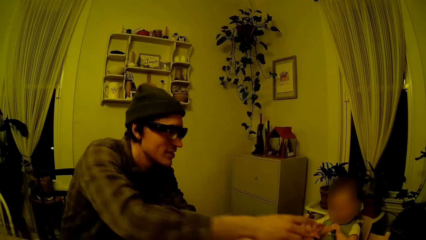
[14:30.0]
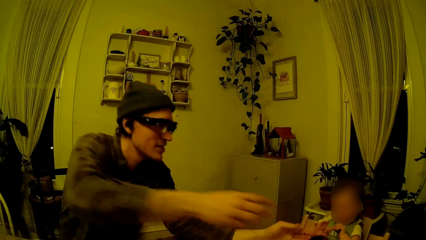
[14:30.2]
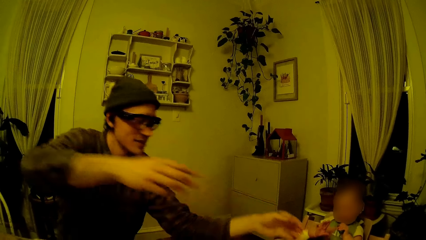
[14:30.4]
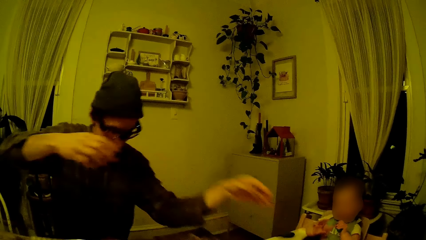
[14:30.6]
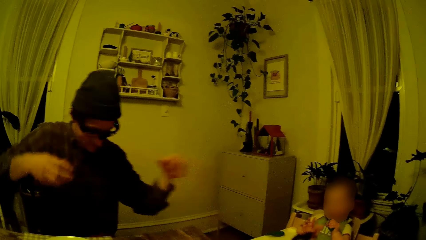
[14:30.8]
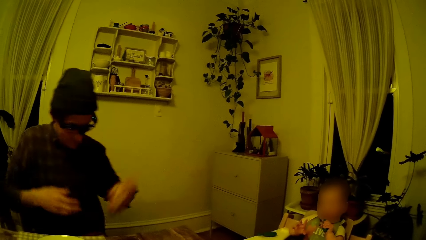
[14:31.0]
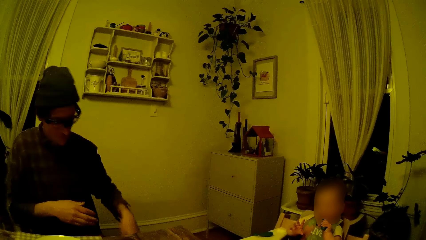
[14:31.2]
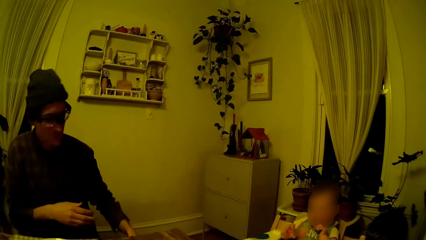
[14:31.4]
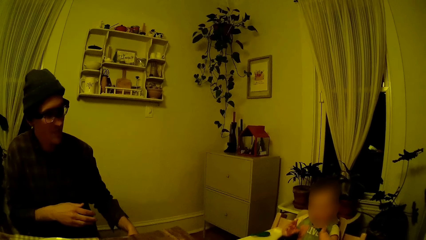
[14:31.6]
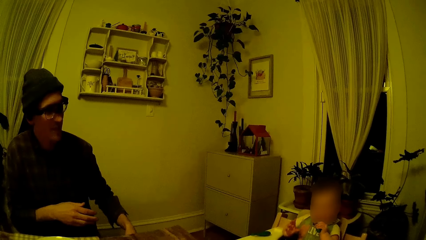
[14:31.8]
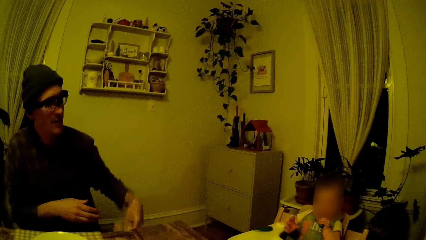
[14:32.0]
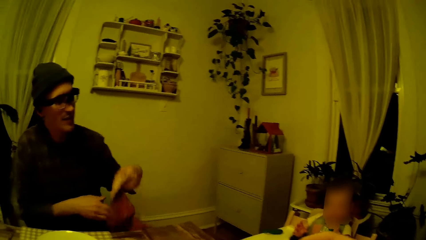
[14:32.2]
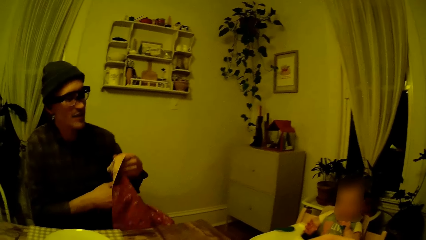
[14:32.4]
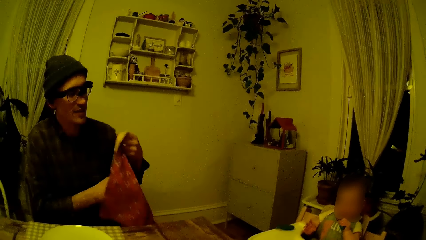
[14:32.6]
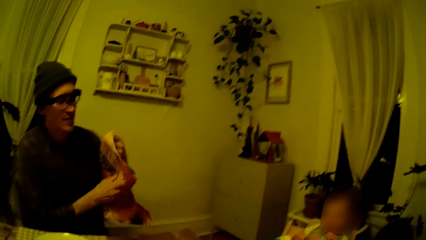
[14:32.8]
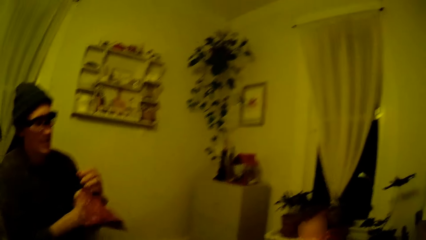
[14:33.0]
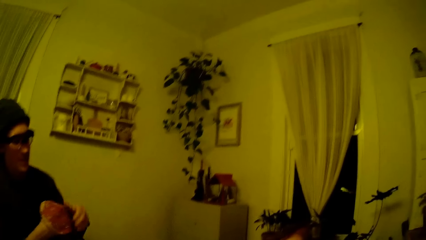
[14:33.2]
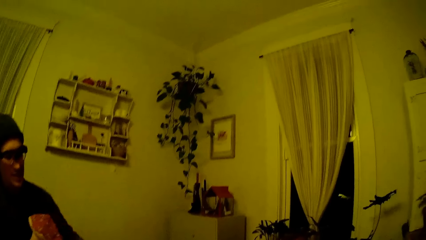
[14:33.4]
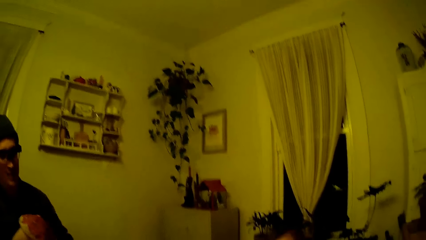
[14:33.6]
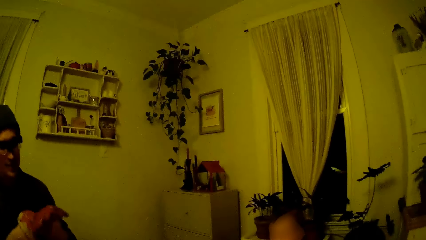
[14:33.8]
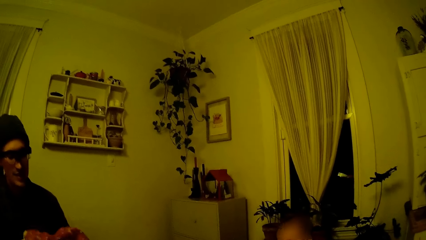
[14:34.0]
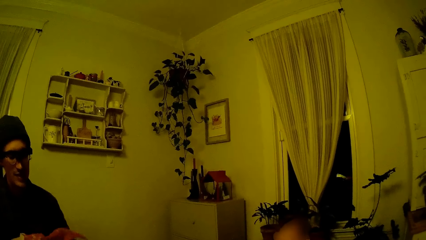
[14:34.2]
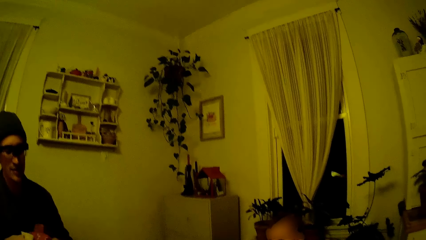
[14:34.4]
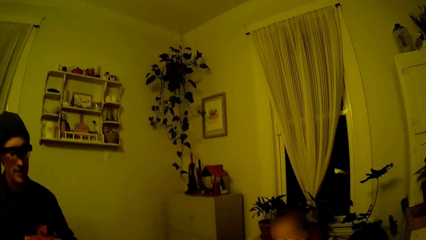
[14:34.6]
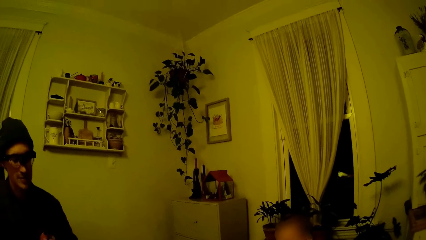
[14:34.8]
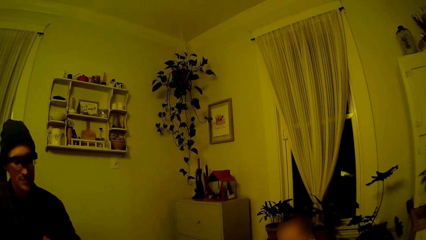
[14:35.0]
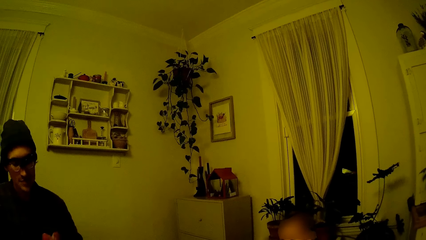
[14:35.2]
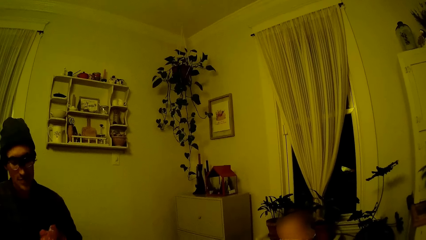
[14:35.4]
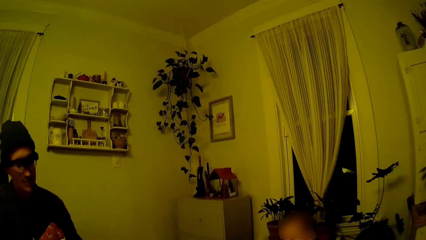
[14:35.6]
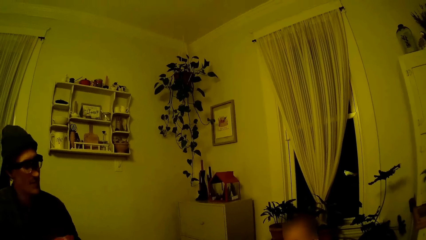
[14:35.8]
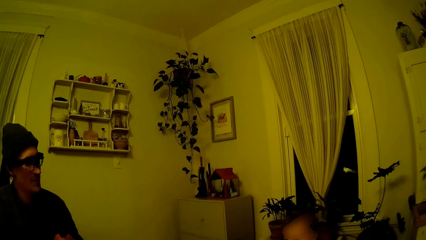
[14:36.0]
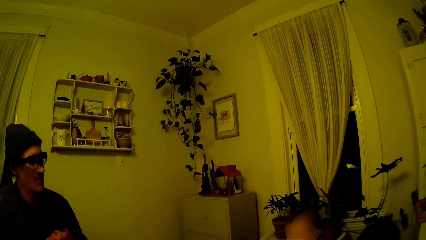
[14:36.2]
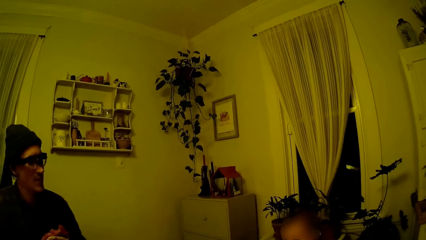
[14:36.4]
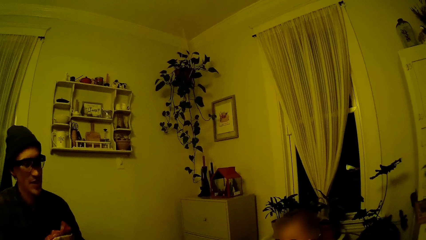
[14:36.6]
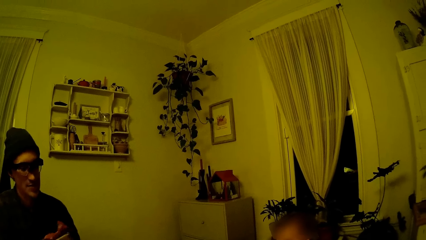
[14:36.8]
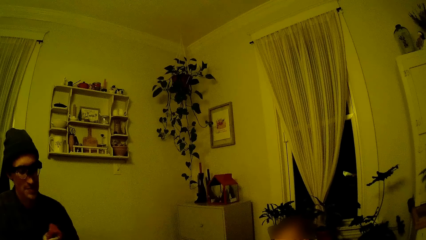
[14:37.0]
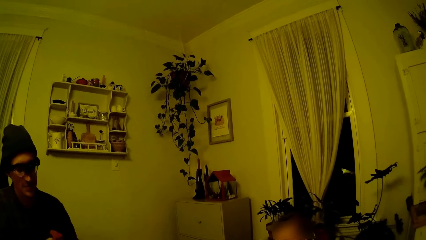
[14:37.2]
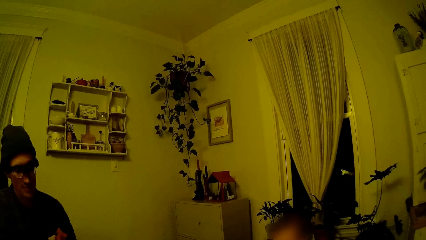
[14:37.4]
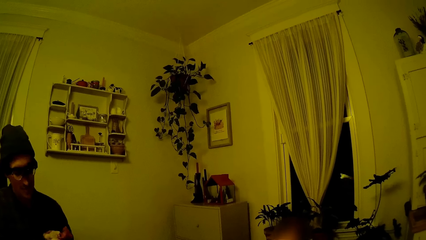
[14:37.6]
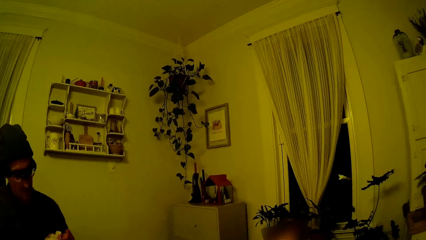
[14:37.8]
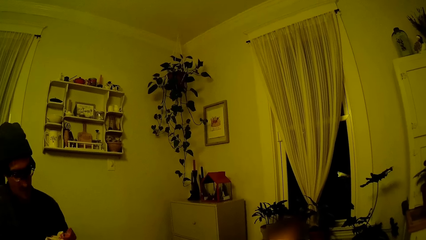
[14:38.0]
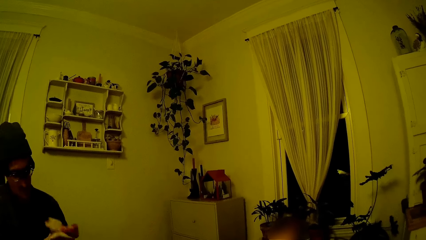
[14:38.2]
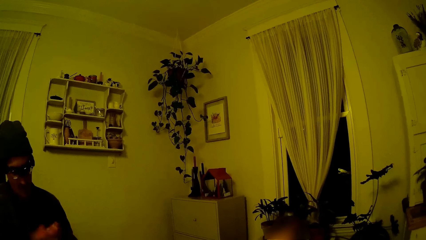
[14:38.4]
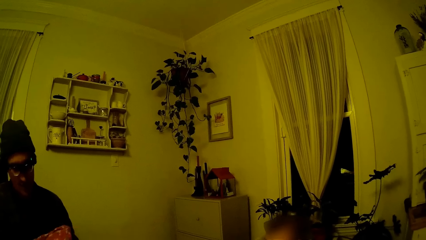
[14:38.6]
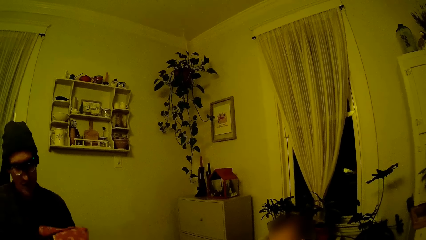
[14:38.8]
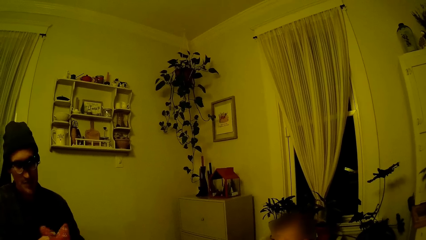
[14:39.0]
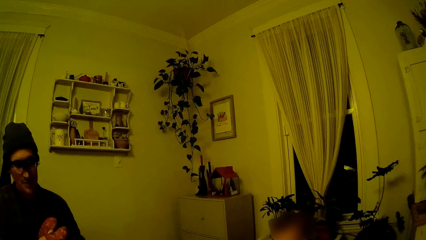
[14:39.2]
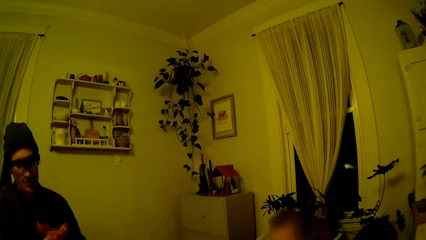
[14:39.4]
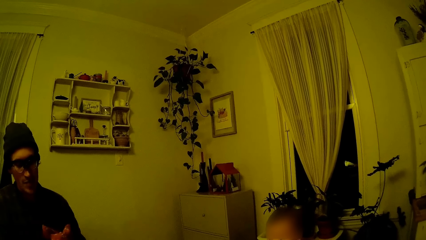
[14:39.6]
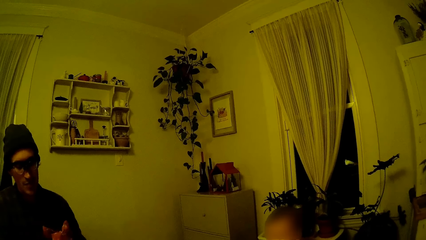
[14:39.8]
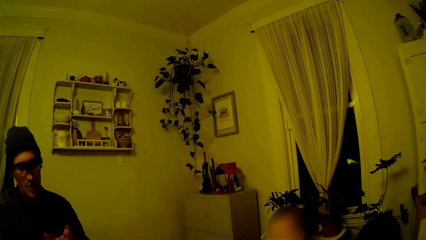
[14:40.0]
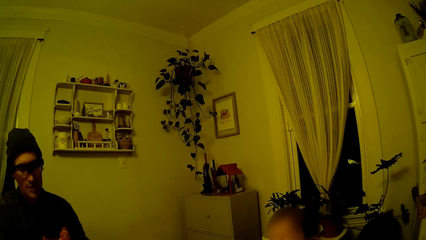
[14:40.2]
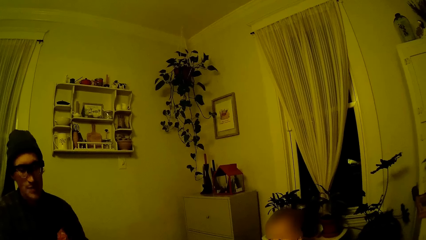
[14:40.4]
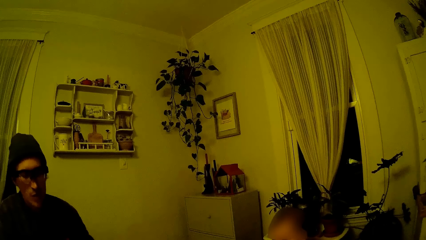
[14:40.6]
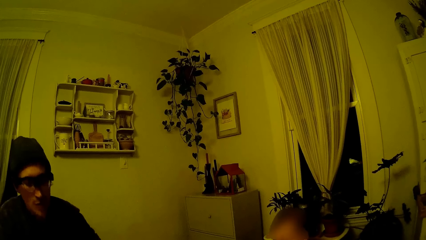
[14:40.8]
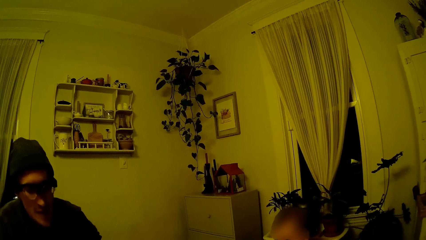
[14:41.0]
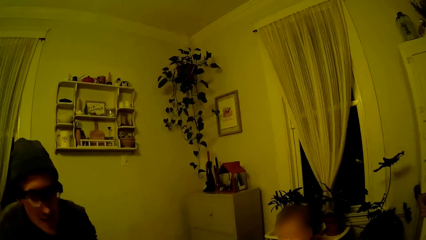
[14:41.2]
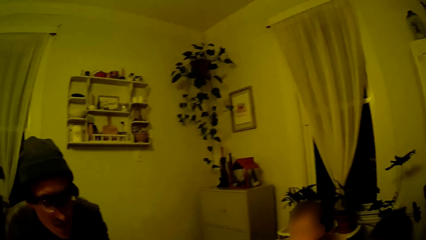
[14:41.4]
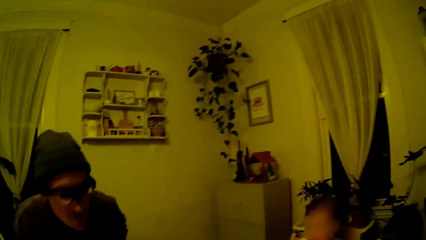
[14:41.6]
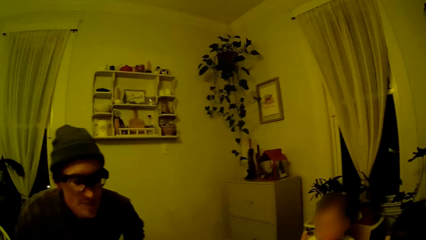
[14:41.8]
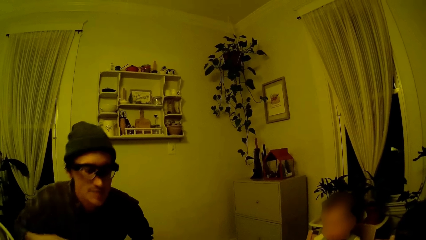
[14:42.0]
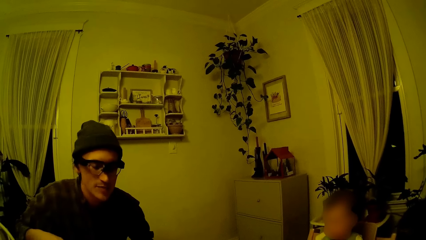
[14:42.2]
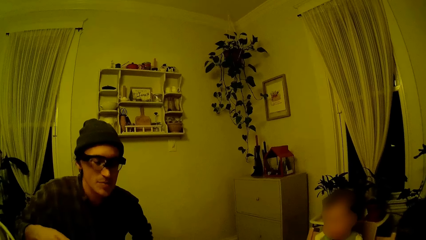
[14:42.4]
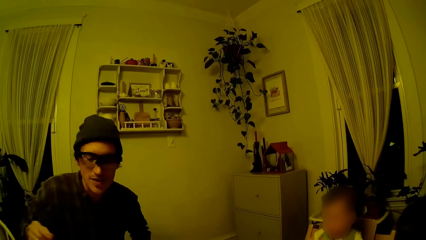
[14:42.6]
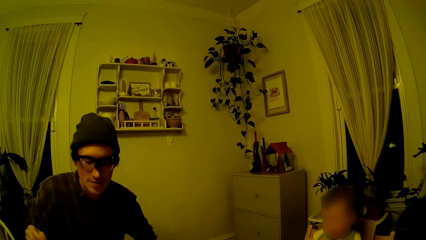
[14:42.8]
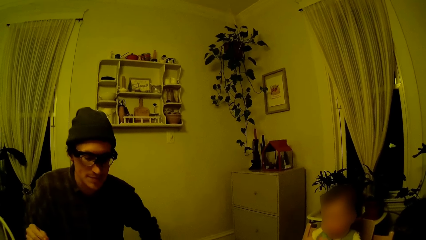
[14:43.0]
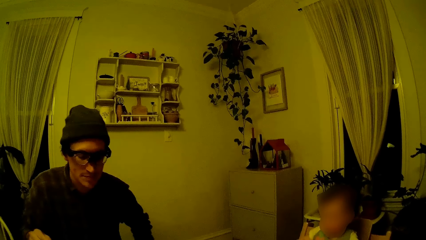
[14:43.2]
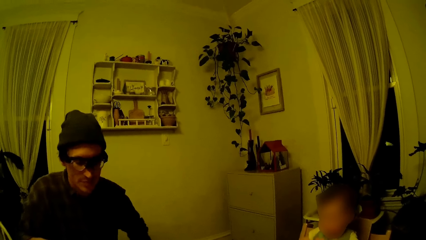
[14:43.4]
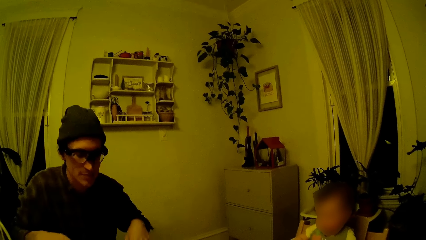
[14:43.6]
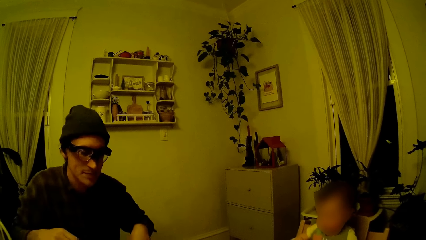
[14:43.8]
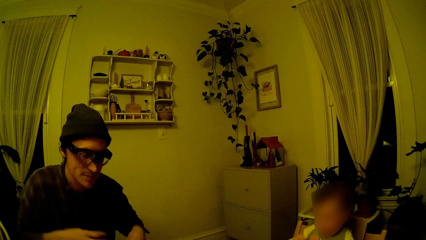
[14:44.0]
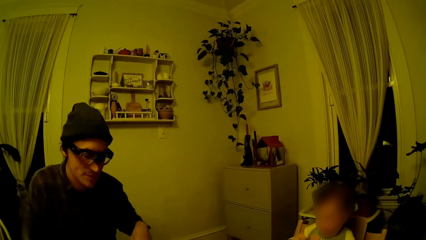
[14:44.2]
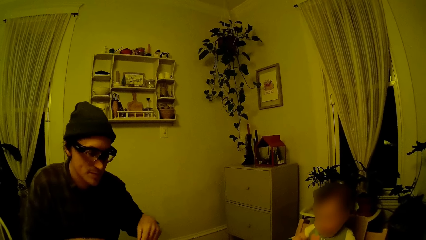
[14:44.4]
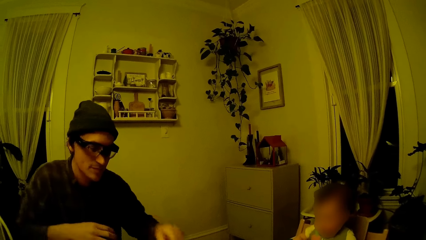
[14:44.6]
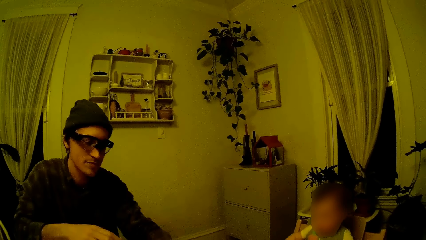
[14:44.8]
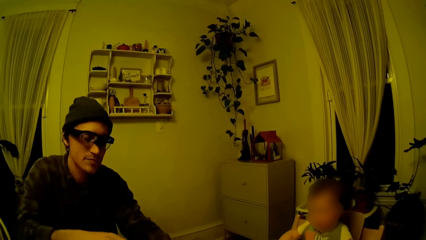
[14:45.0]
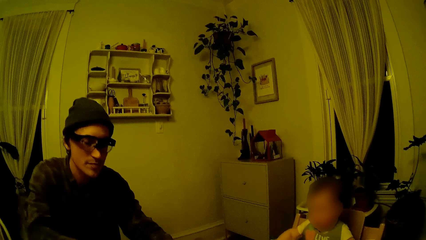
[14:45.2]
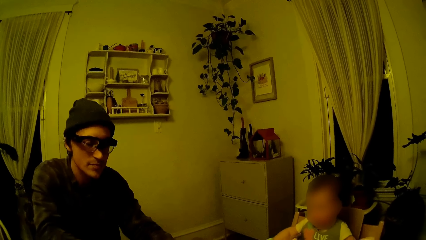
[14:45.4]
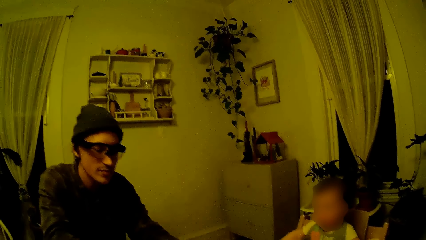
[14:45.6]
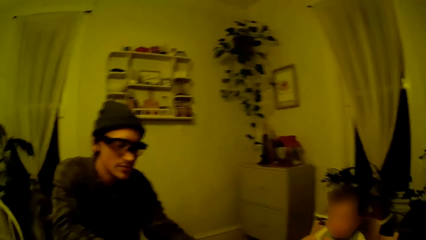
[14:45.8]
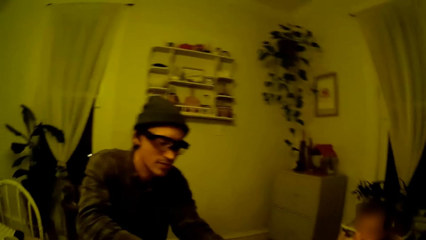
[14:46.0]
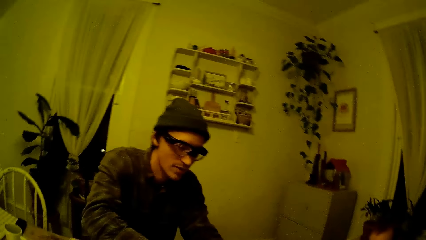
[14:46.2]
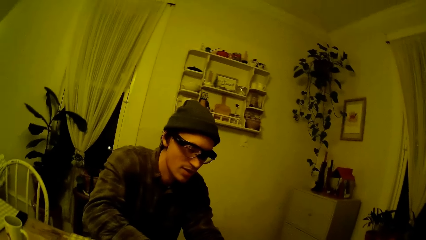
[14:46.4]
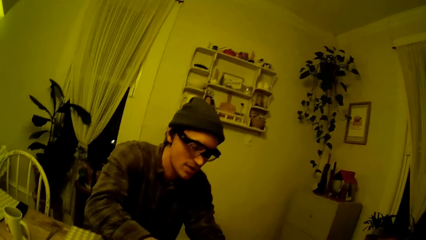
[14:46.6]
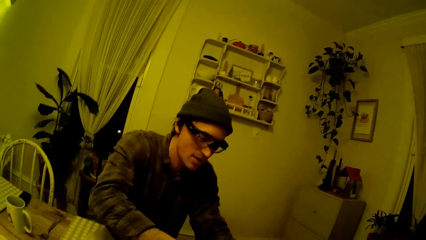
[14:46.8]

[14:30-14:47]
A man carries a towel on his left lap with his left hand. The man cleans both hands with the towel. The man speaks to the camera wearer and looks at the foods. The camera wearer speaks to the man and looks at the man.
